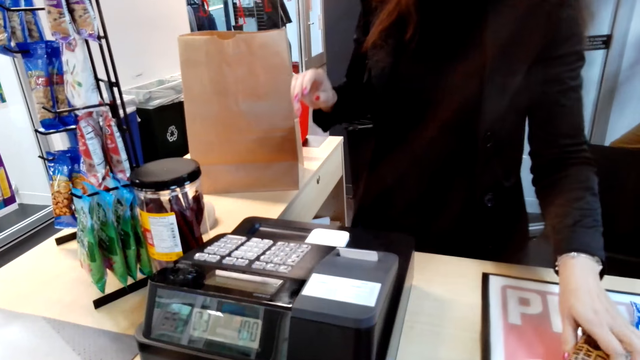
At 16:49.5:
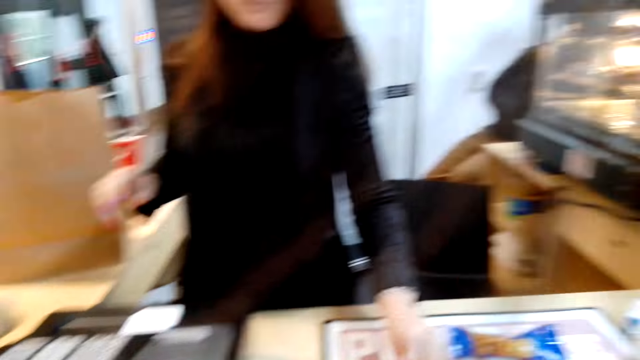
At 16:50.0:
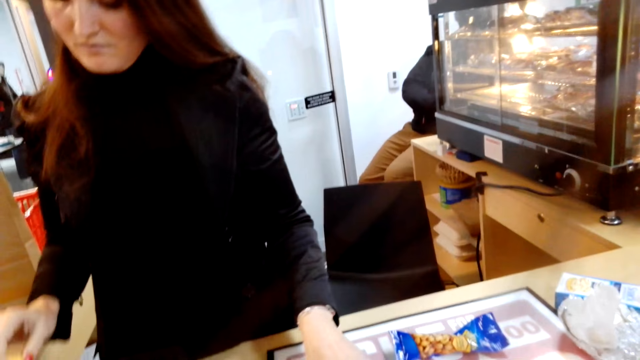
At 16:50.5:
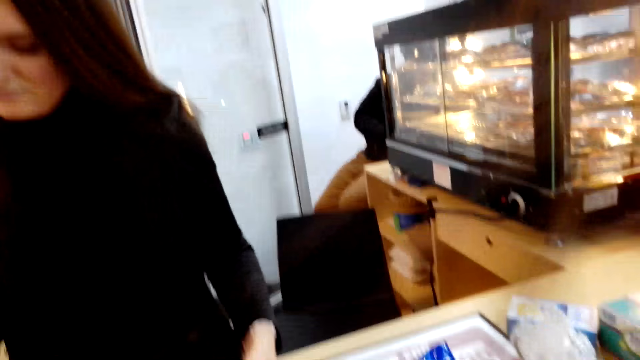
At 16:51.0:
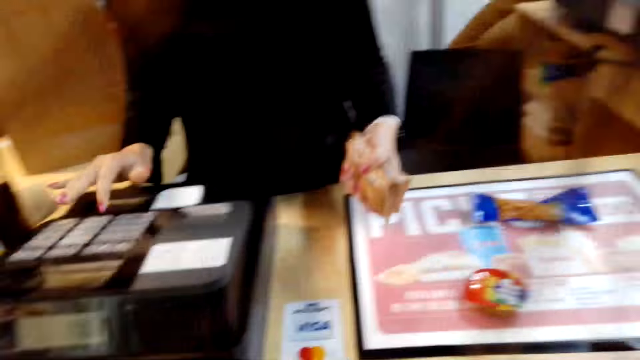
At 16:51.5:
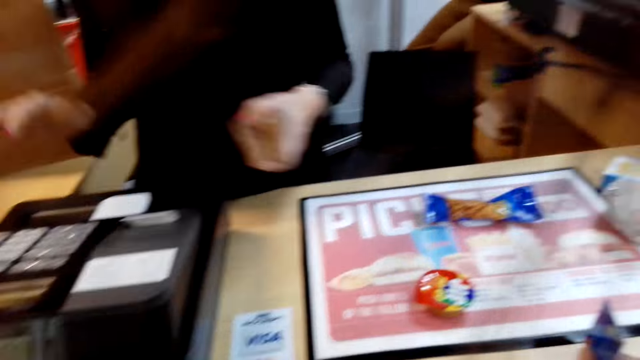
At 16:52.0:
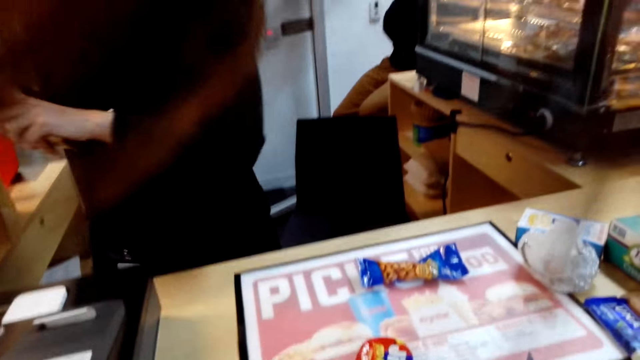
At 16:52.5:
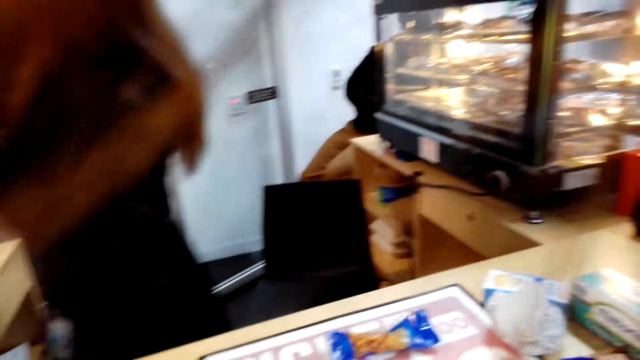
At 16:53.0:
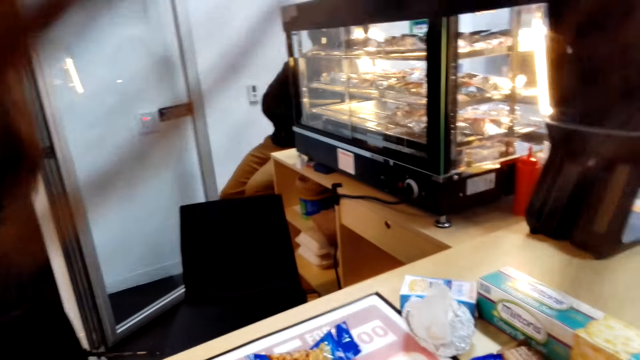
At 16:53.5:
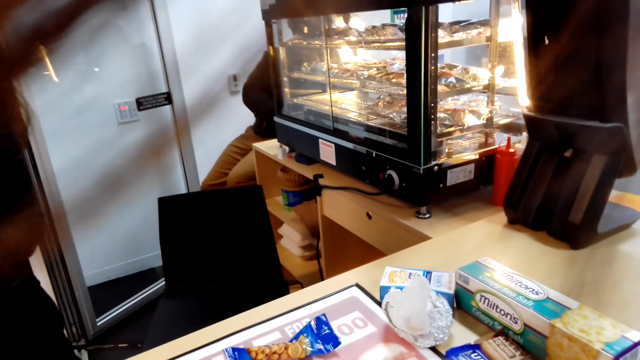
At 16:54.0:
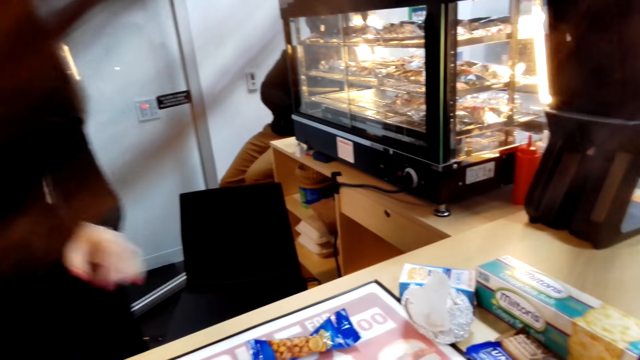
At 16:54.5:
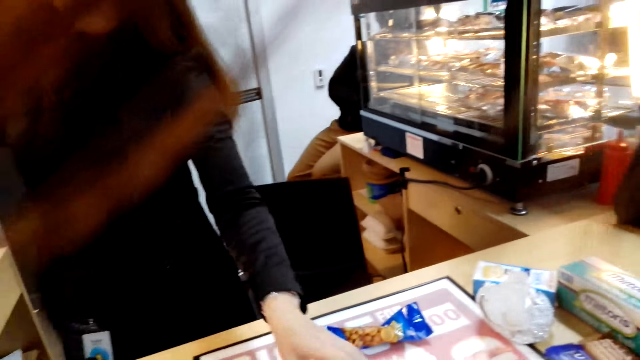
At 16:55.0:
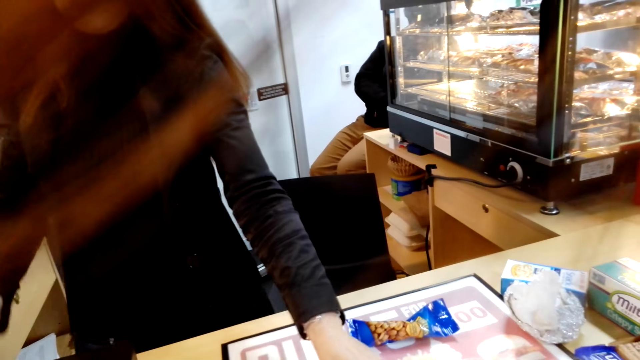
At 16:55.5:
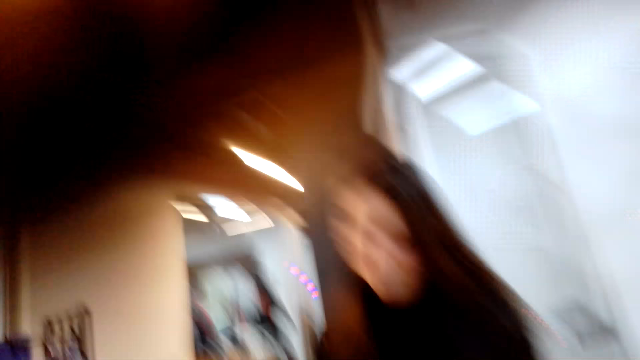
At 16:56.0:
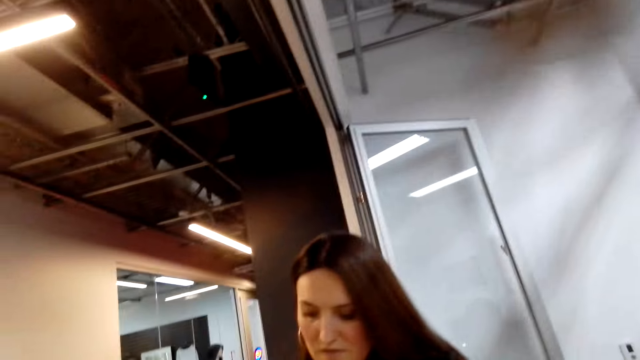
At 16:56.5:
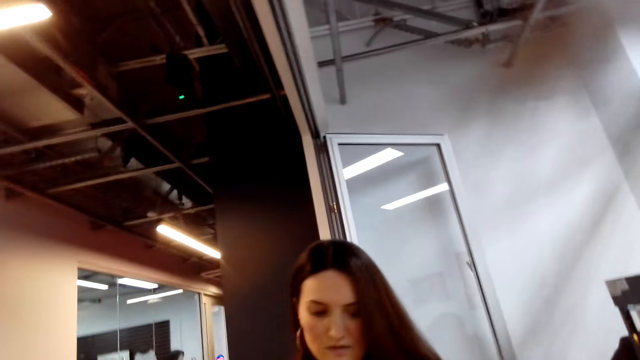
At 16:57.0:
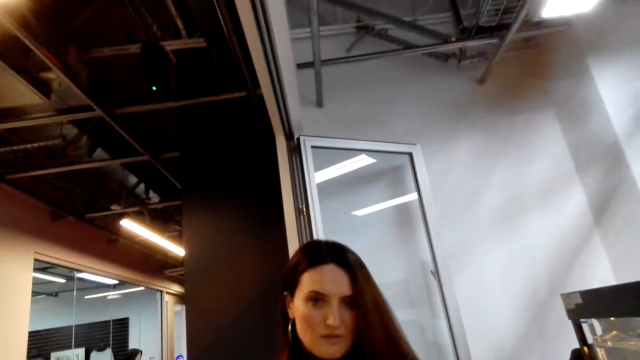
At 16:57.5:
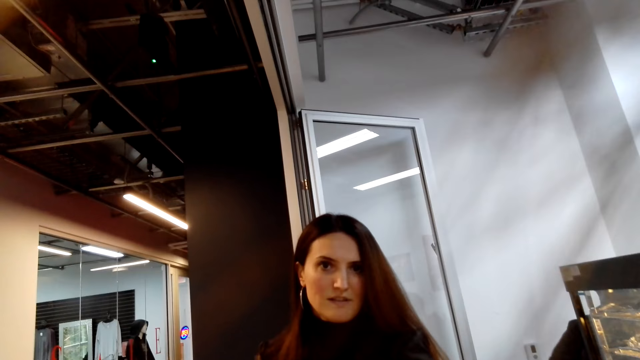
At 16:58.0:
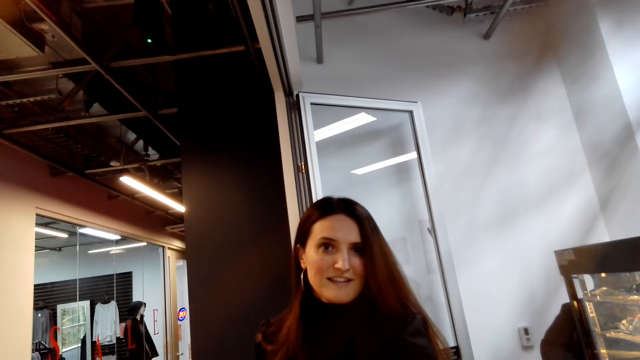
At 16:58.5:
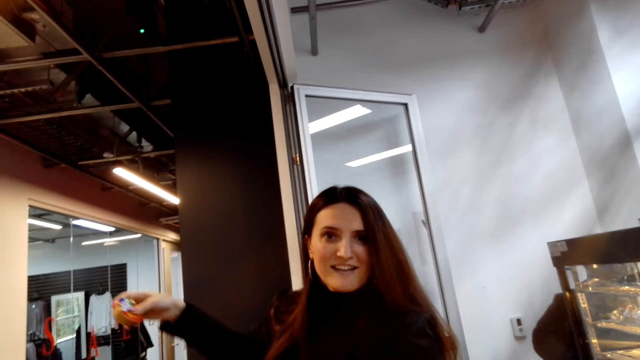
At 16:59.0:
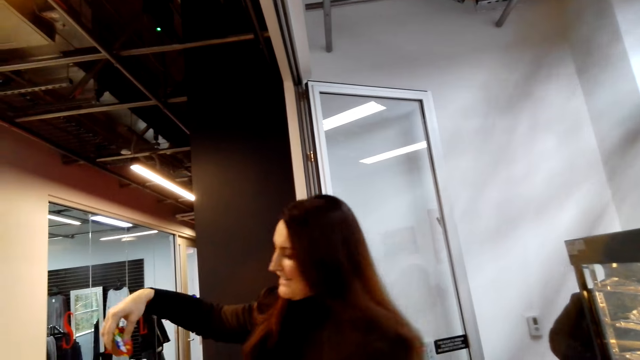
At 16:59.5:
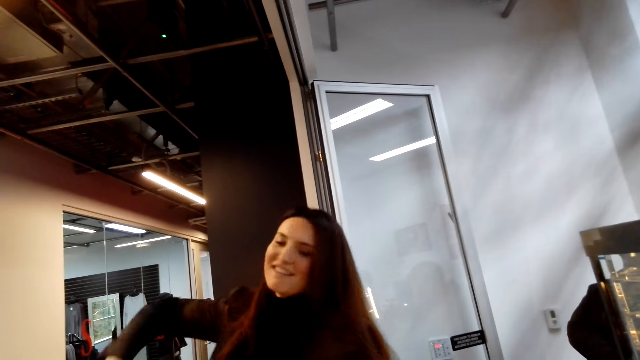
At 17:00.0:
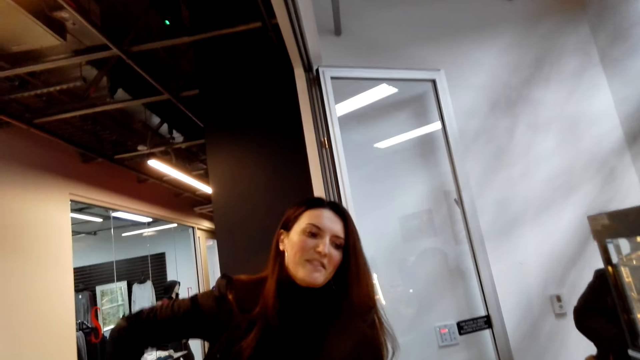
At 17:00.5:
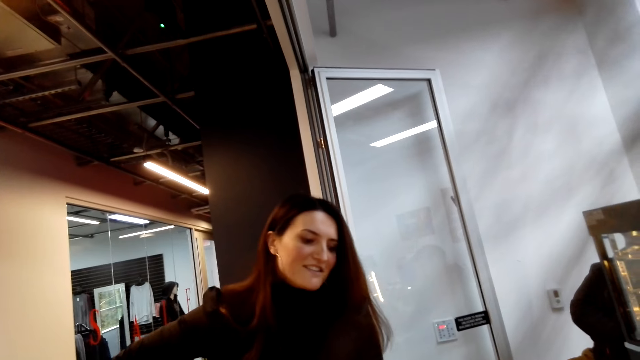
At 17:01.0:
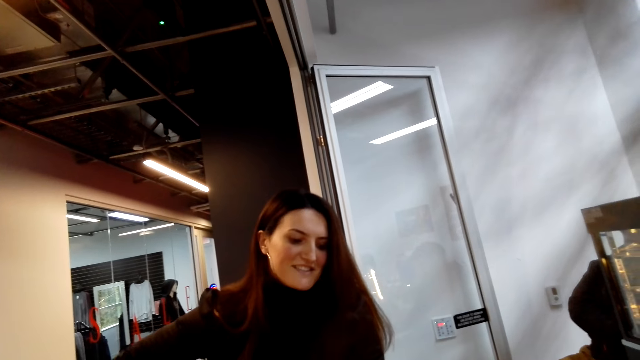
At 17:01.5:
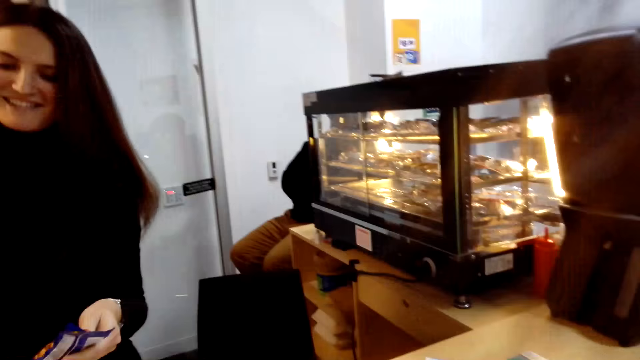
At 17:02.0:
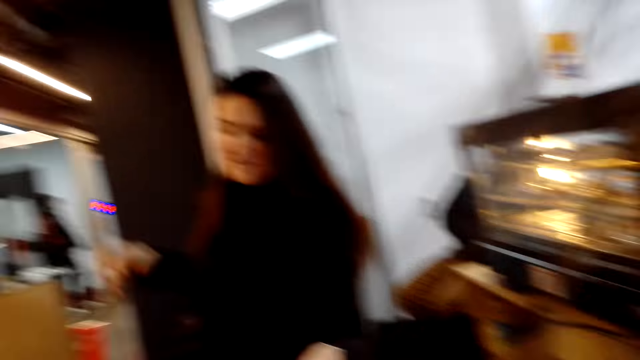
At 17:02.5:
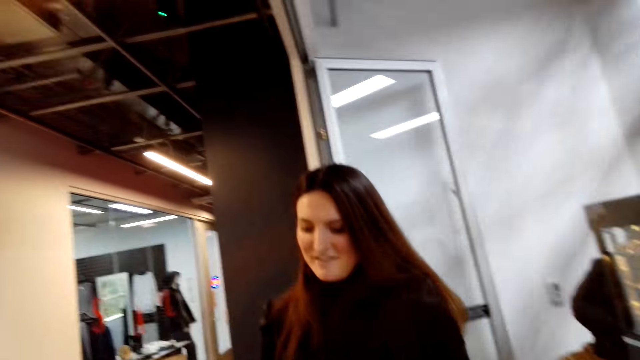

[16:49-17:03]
A woman enters the product data to the machine. The camera wearer stares at the display cabinet. The woman packs the products, picks a product and enters the product data to the machine. The camera wearer stares at the ceiling. They talk to the woman. The woman packs the products.

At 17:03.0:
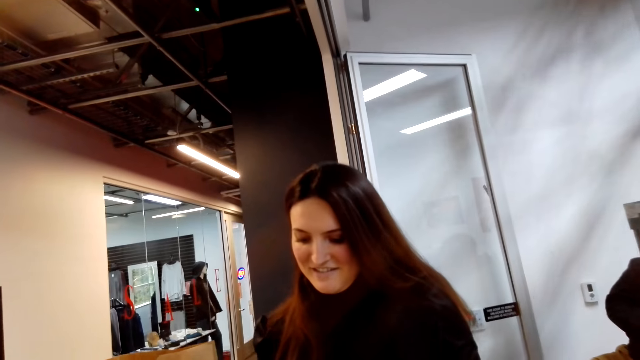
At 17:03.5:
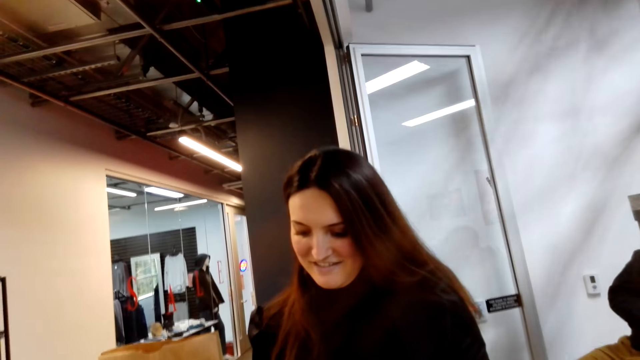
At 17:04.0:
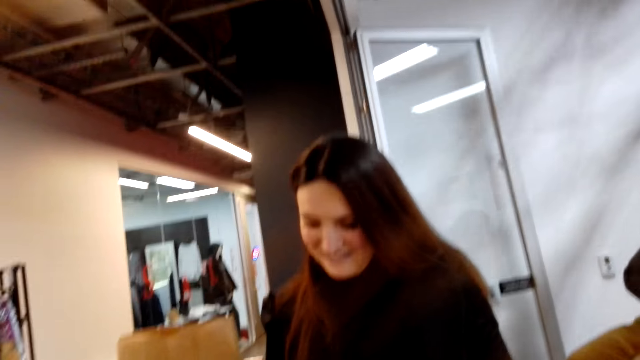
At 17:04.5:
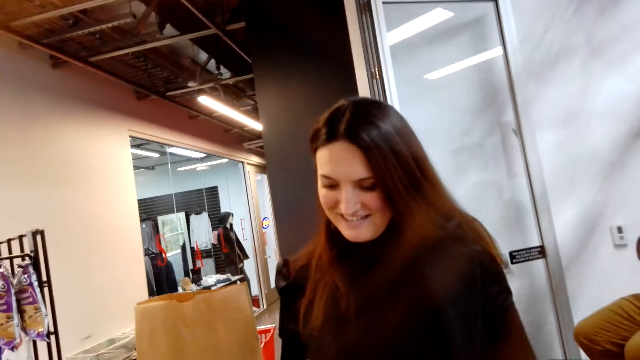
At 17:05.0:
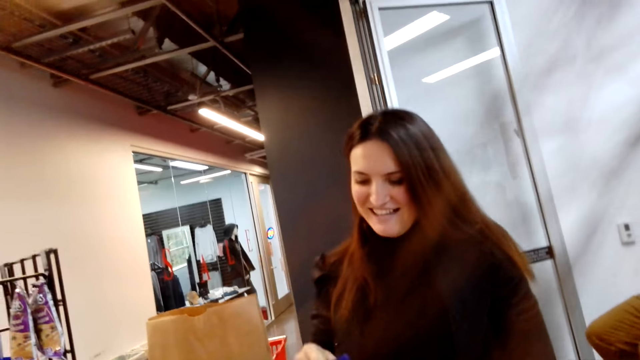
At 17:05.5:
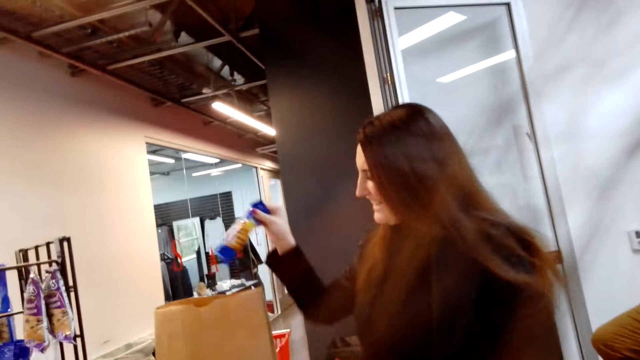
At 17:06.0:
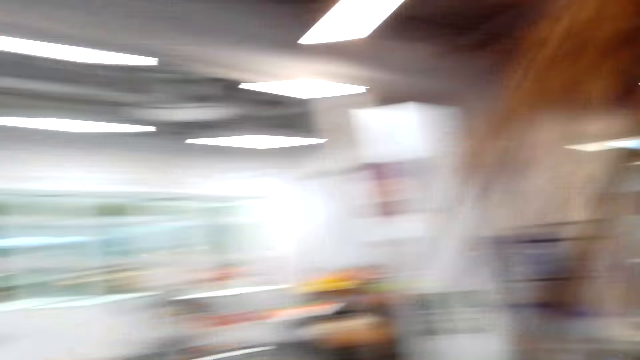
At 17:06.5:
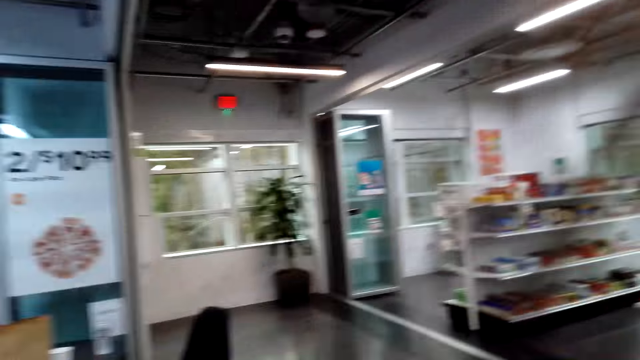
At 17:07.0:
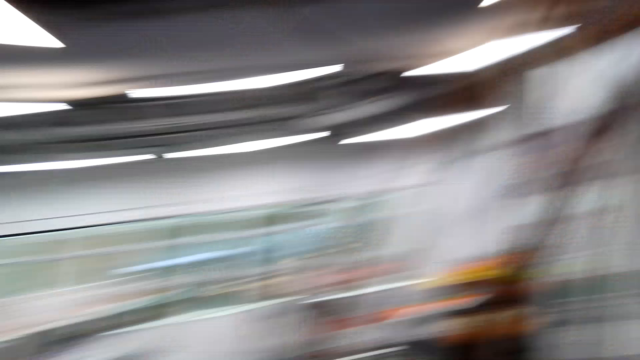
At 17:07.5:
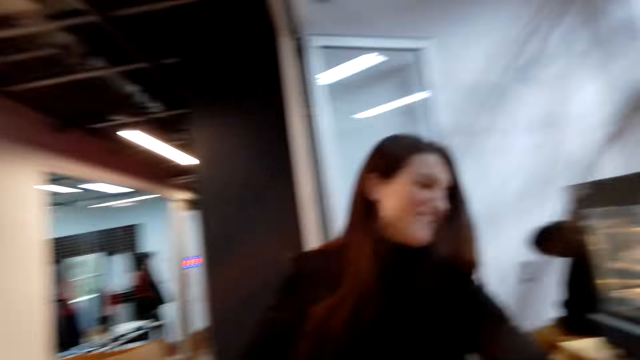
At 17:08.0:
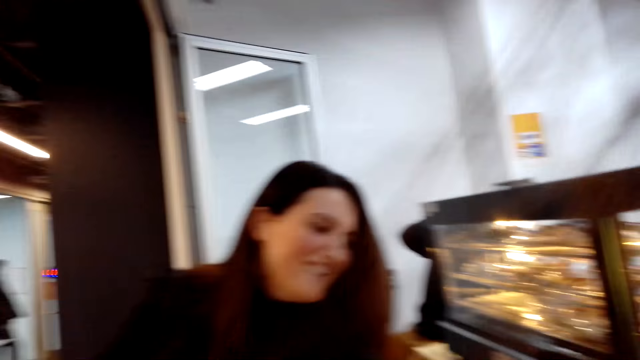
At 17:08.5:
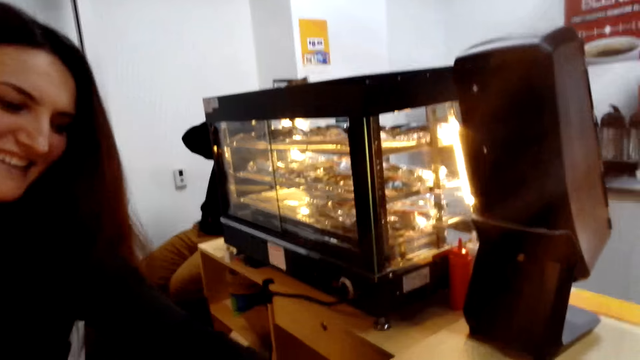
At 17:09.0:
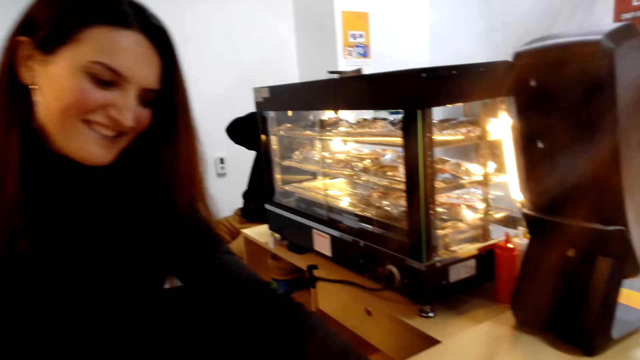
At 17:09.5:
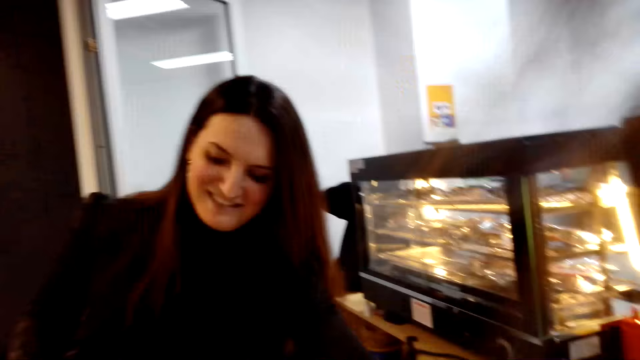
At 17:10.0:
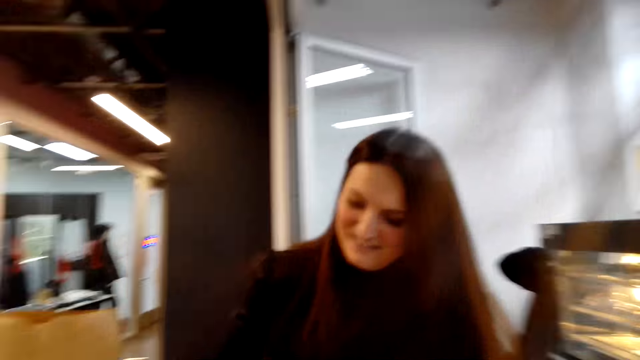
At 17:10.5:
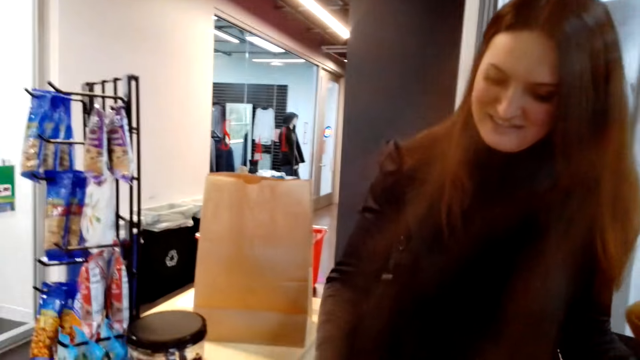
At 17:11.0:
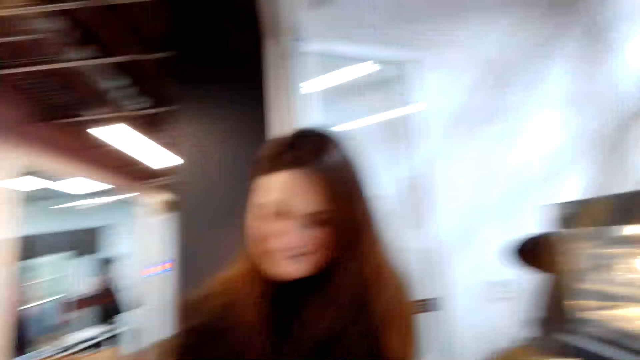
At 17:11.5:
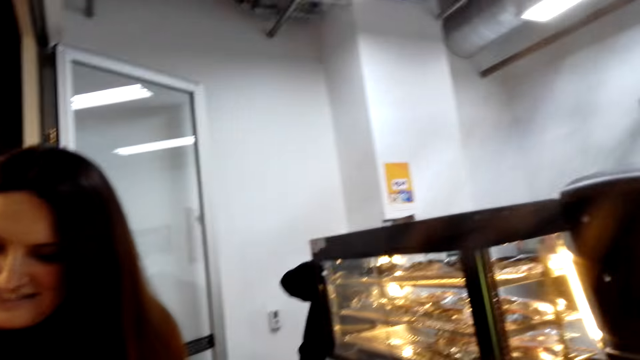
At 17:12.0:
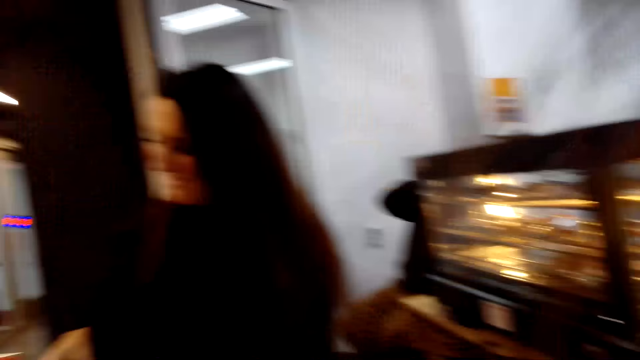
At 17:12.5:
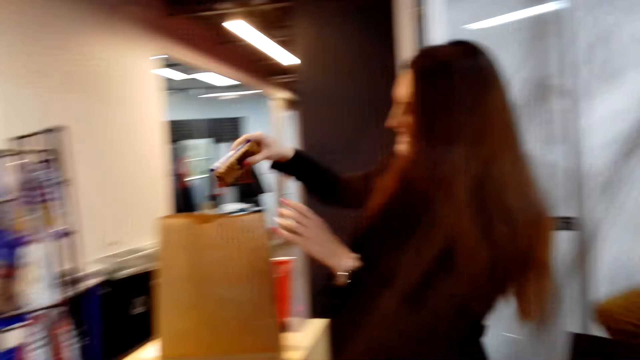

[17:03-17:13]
A woman enters the product data to the machine and loads the shopping bag with the goods. The camera wearer looks around and stares at another woman. The first woman picks a product and enters the product data to the machine. The camera wearer talks to the first woman.
